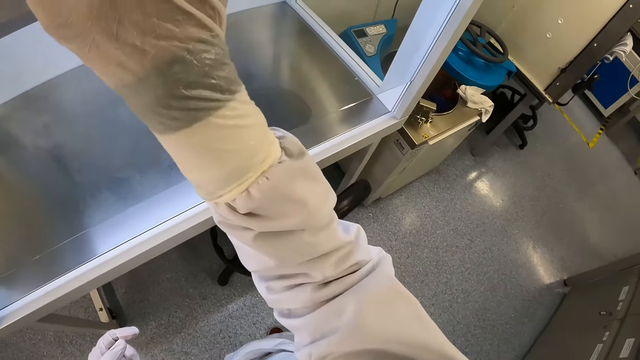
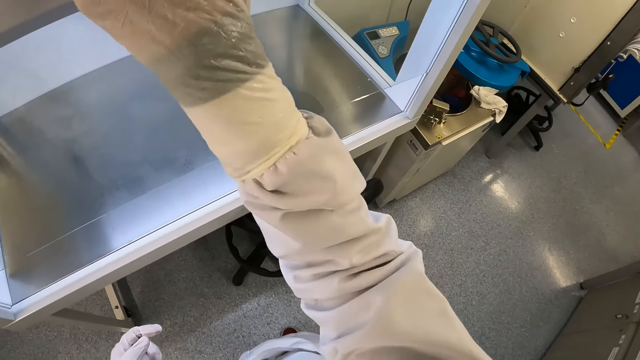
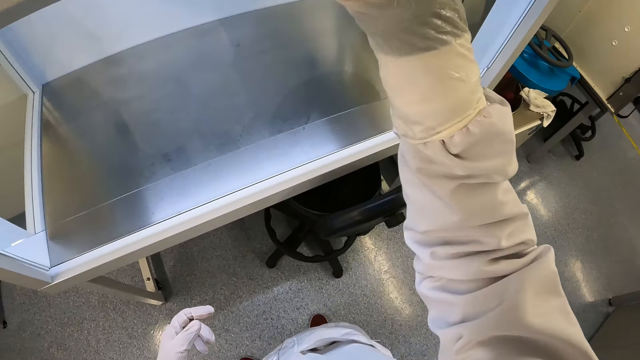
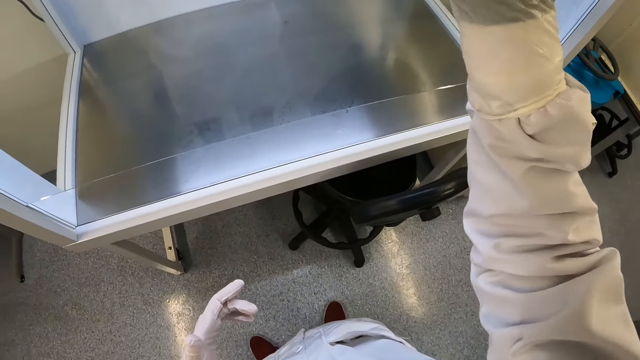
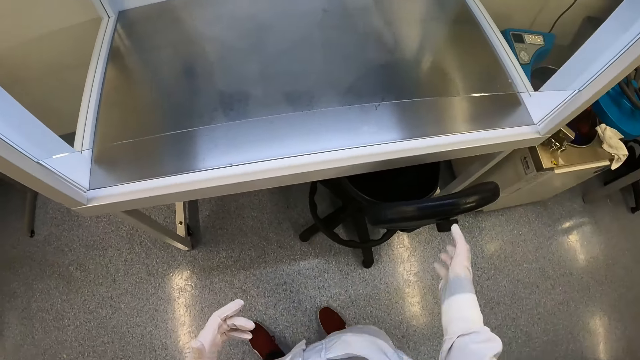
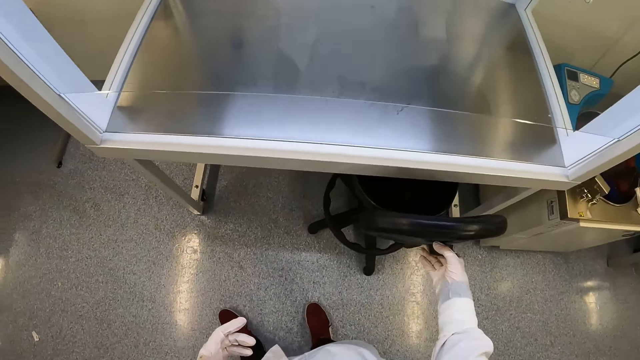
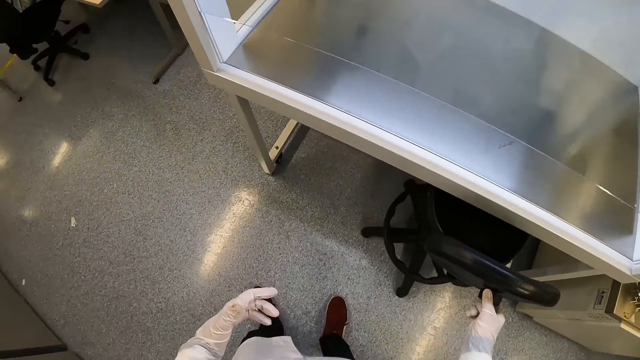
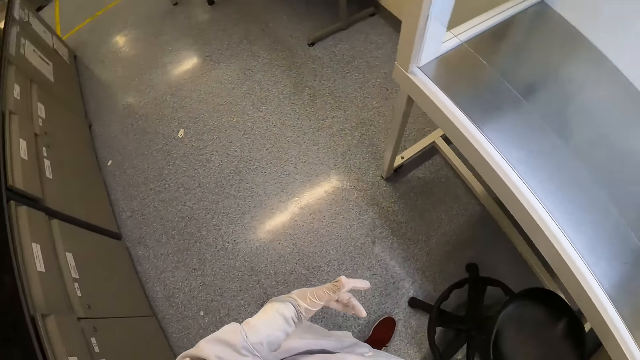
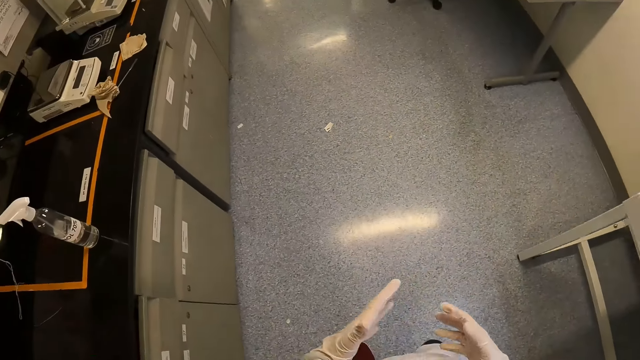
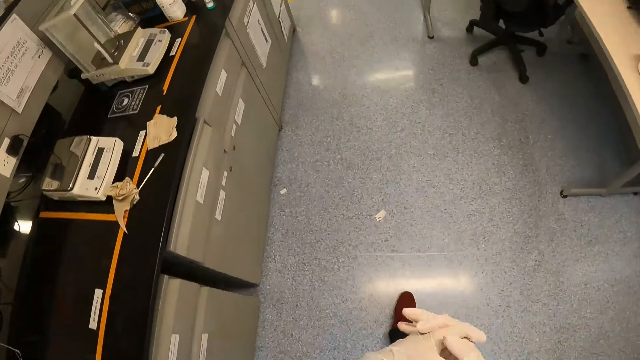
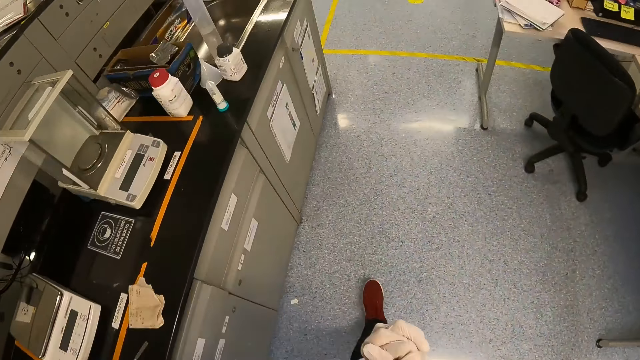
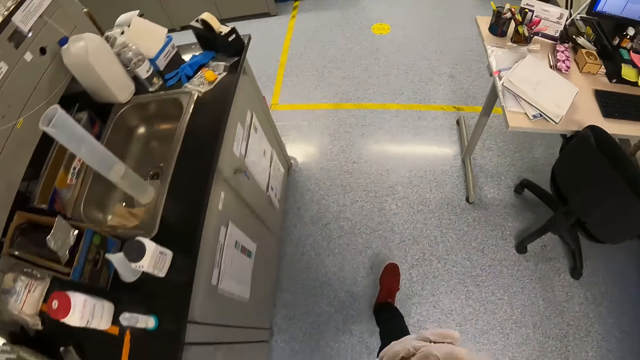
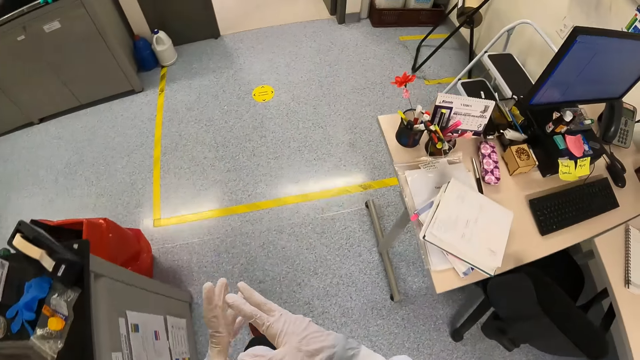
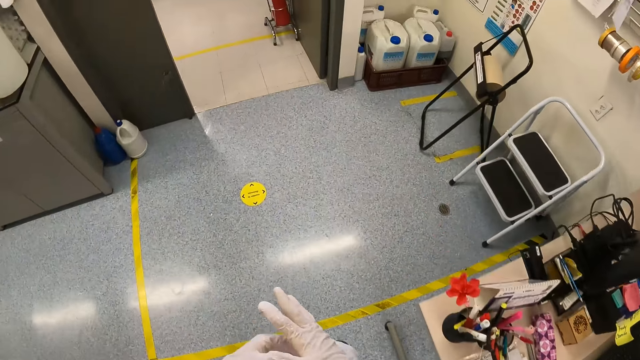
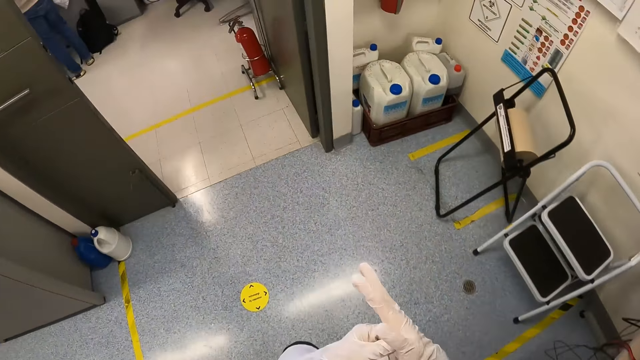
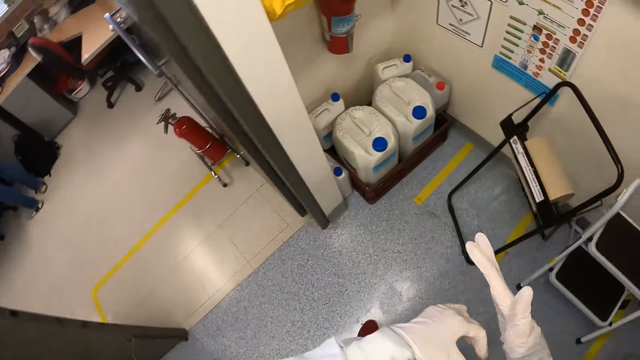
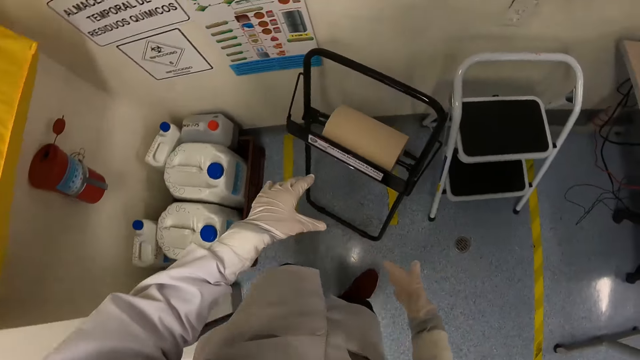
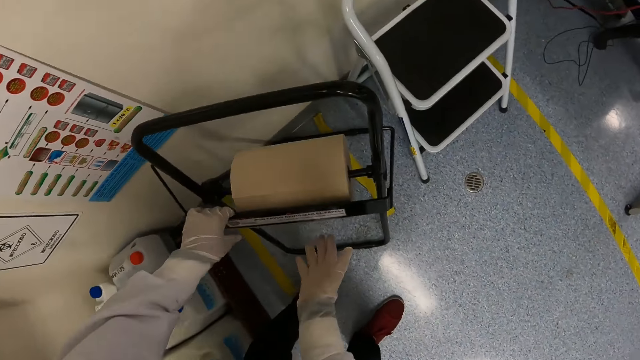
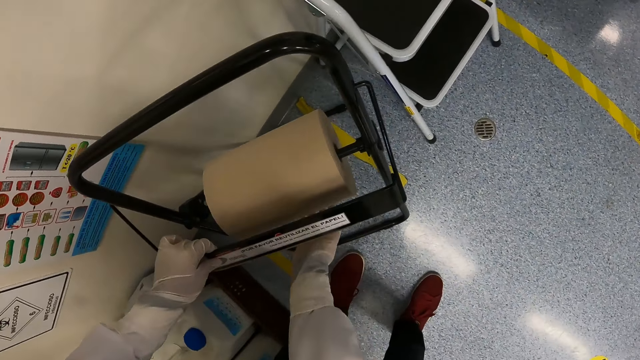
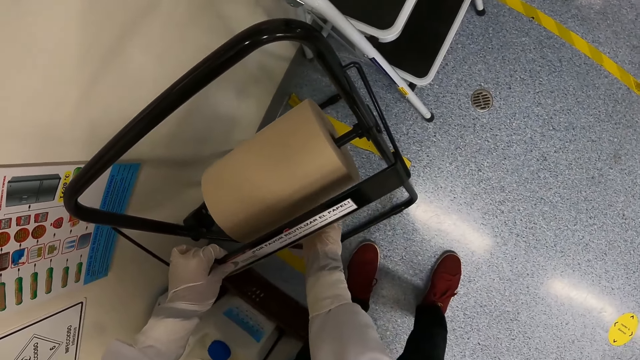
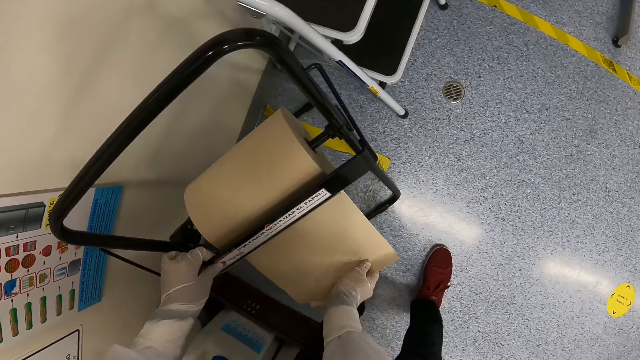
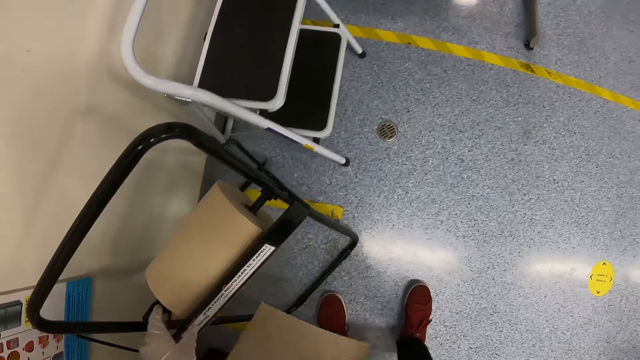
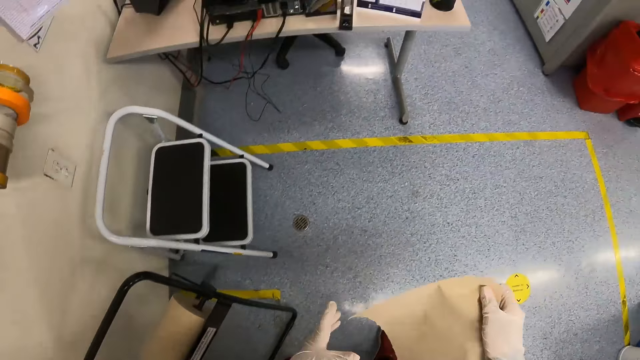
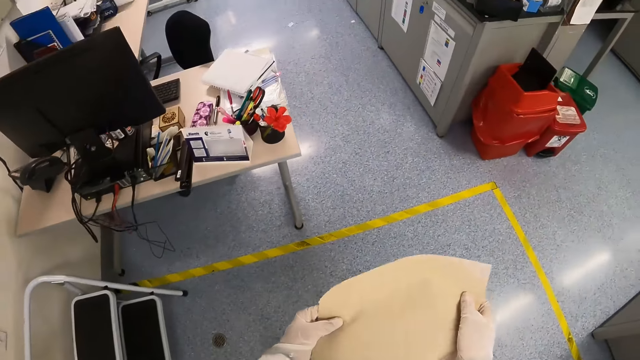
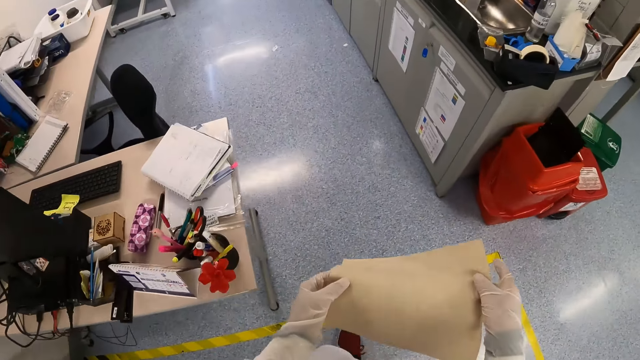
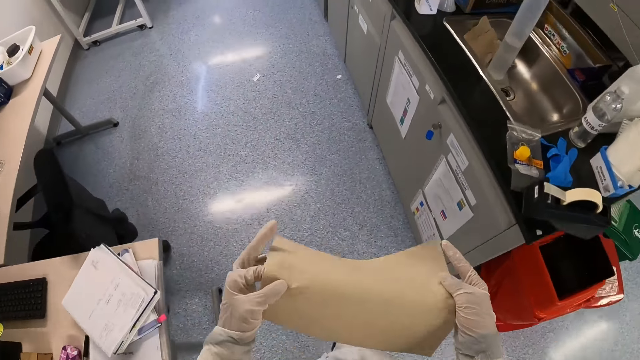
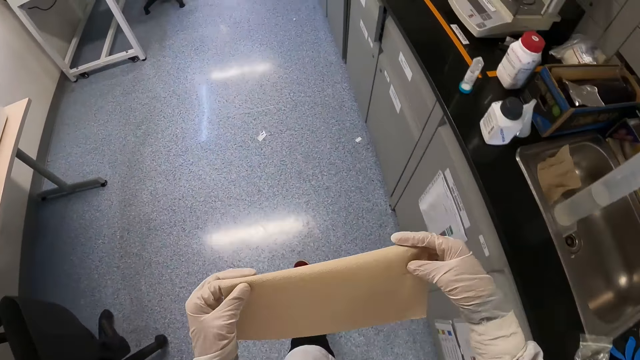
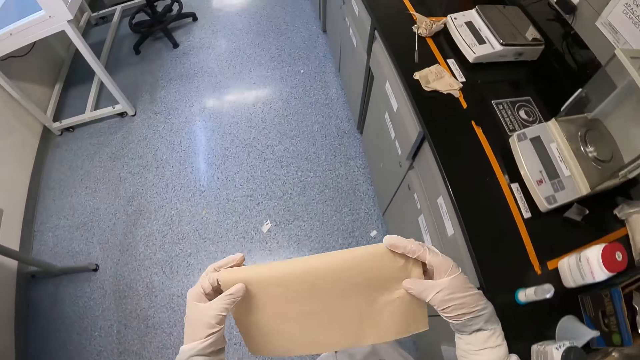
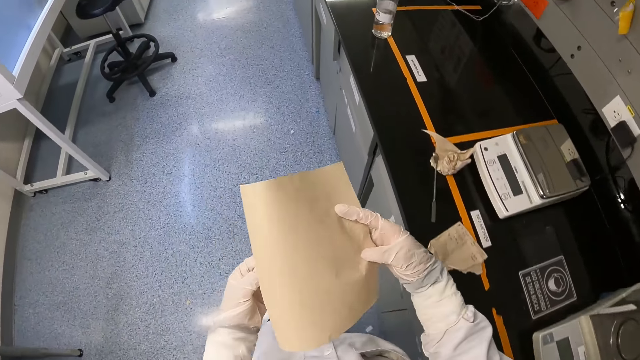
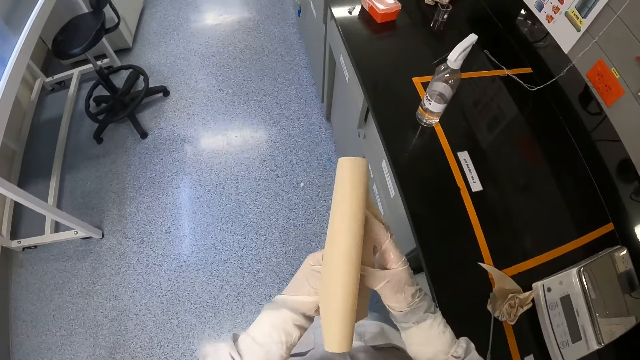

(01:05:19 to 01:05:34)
The camera wearer holds part of a chair. She adjusts the chair on the floor with her right hand. She pulls the chair. She walks around. She holds something. She tears off a sheet of paper with her right hand. She unrolls something. She cuts something. She holds something with both hands. She walks around. She folds something.

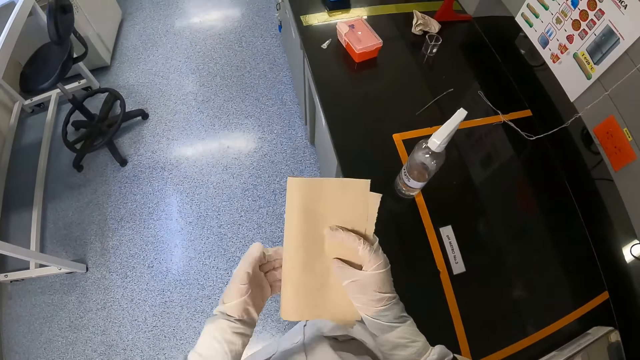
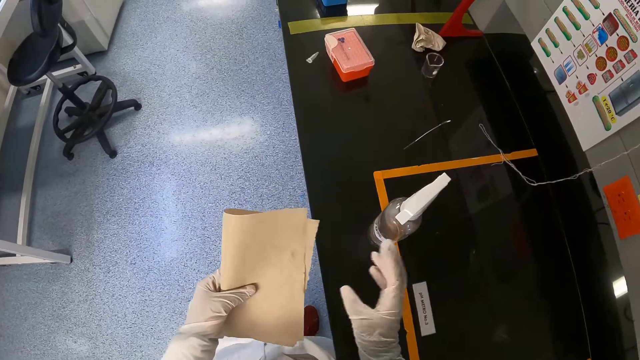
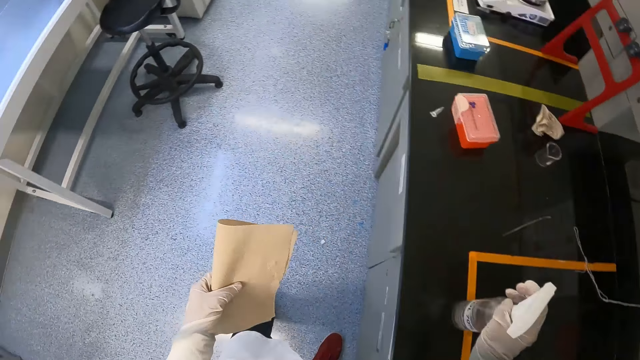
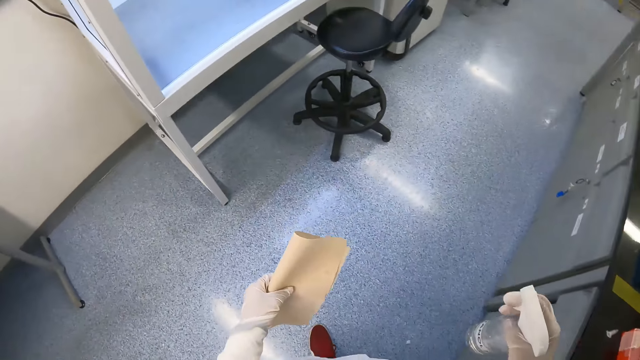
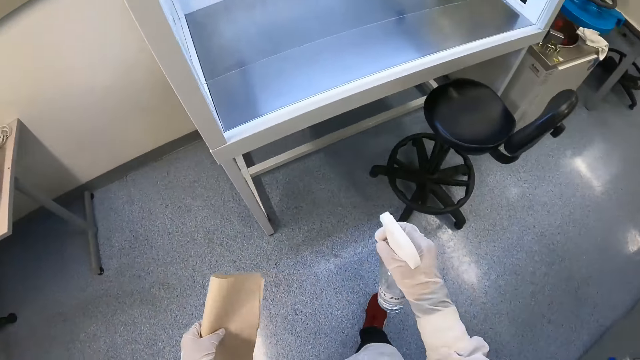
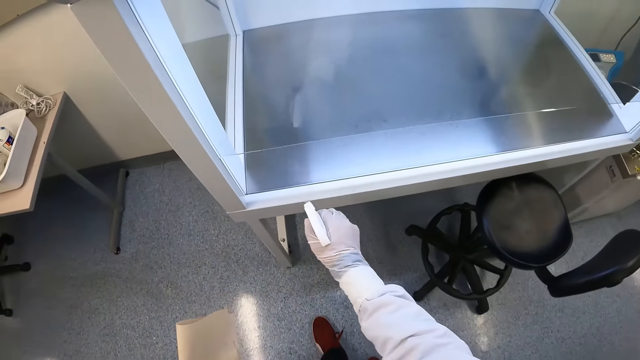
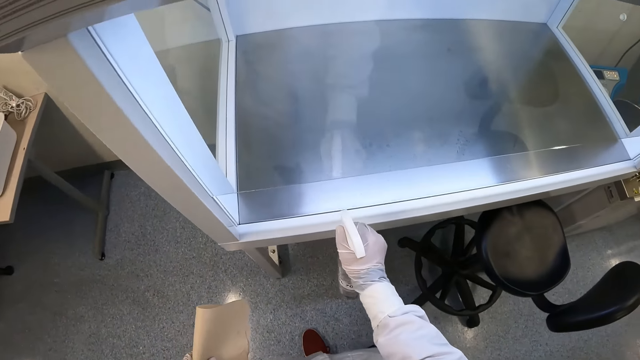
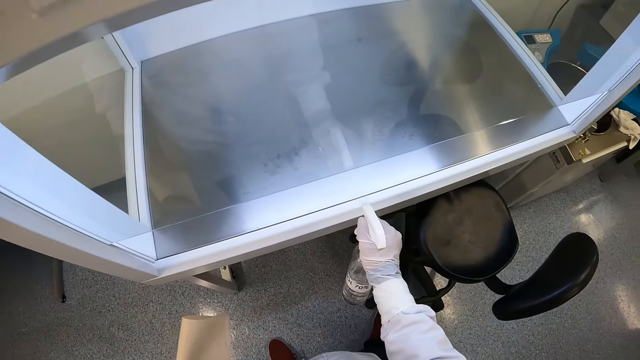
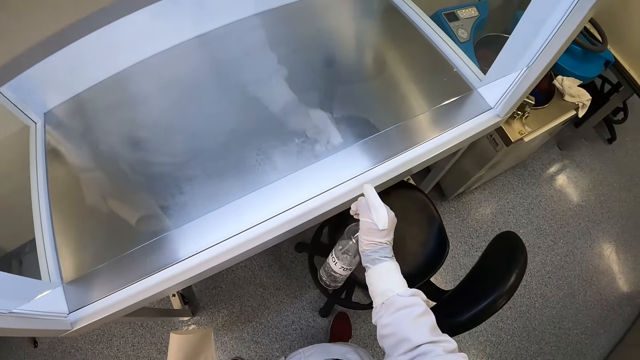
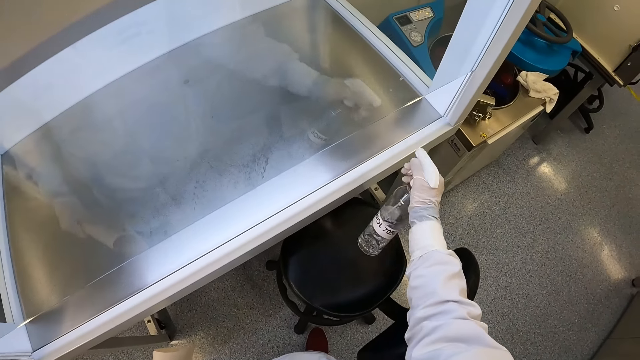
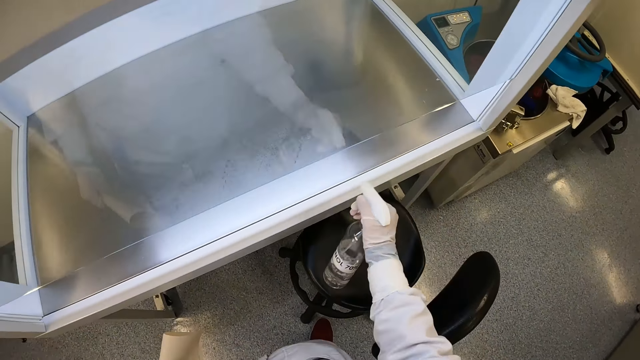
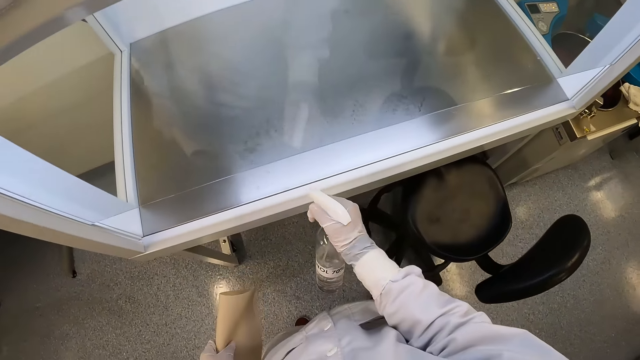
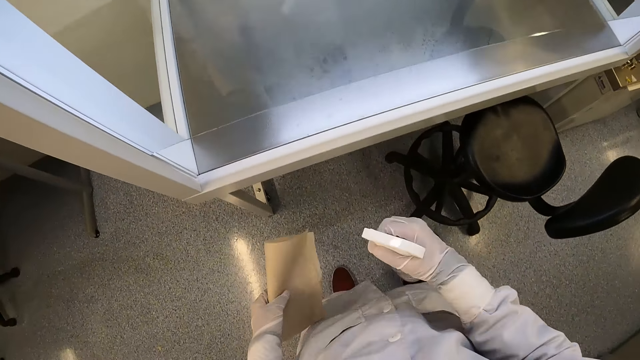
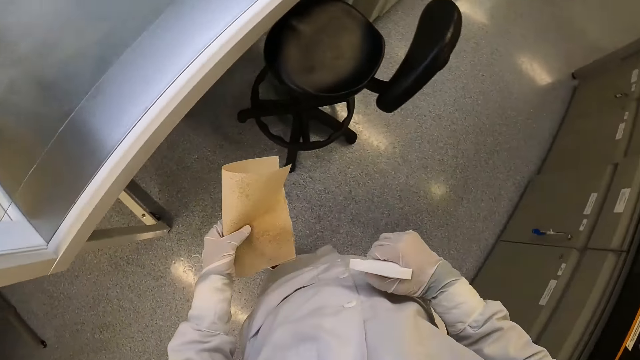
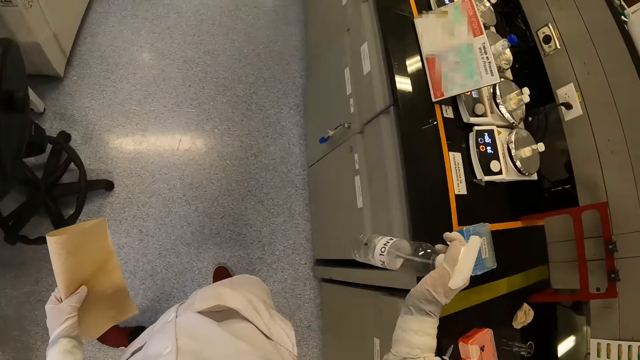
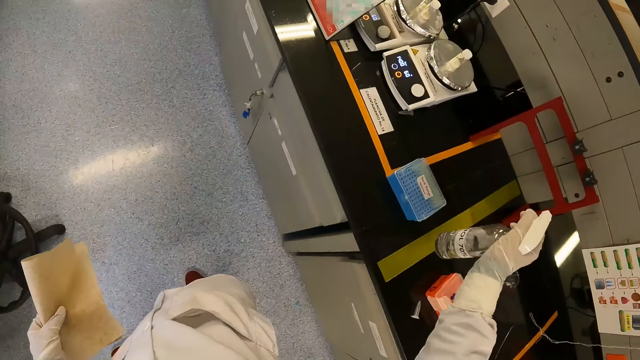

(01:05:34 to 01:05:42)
The camera wearer picks up the bottle from the countertop with her right hand. She sprays liquid from the bottle on the glass of the test chamber with her right hand. She turns around.
